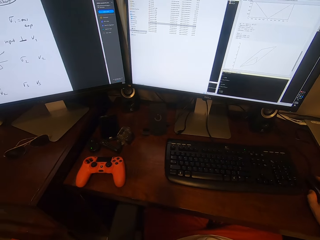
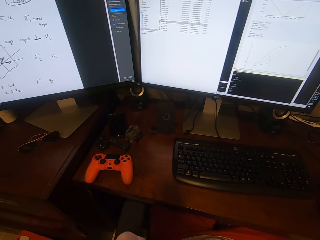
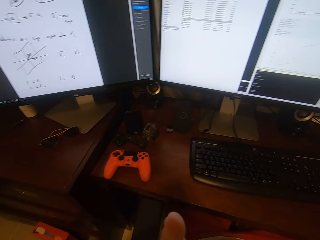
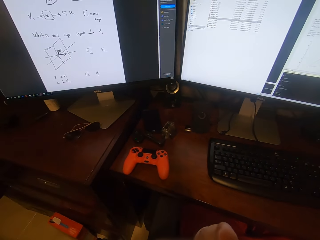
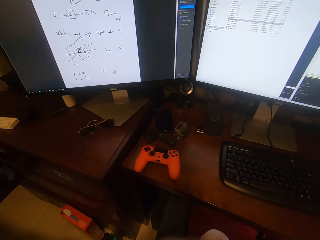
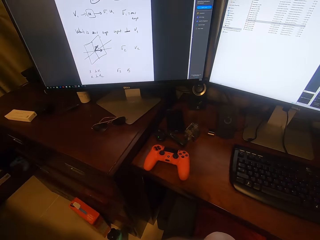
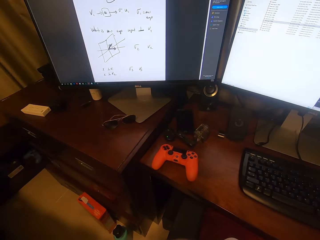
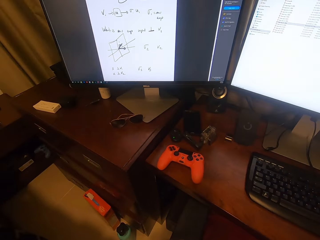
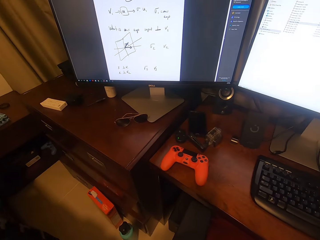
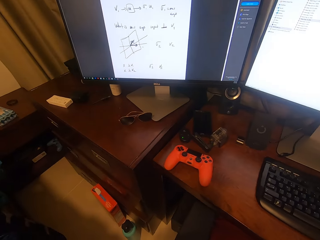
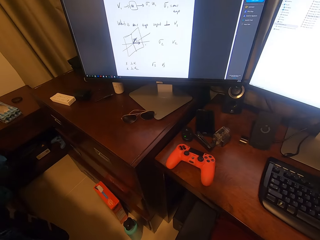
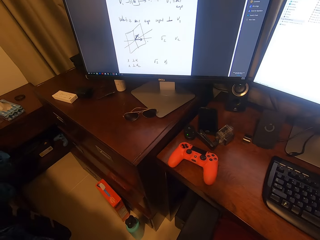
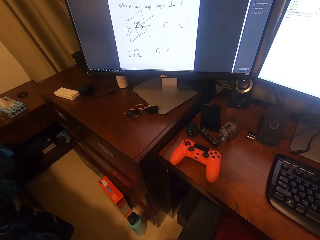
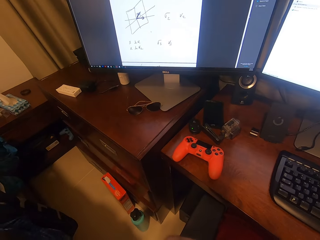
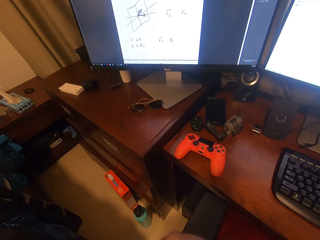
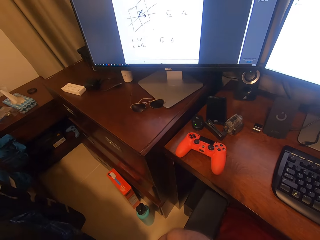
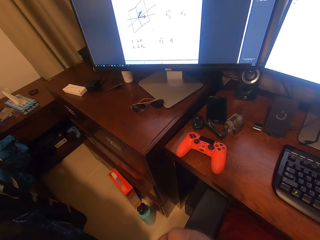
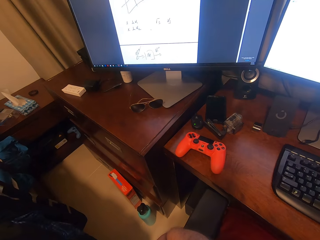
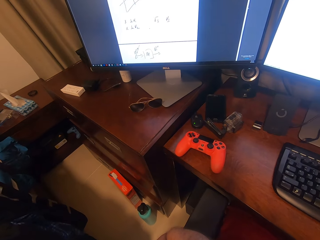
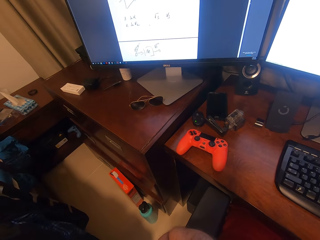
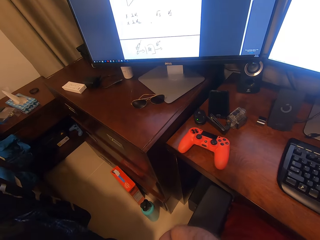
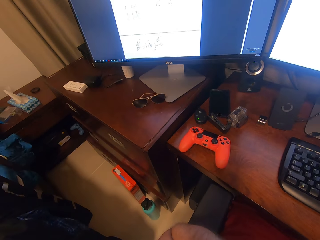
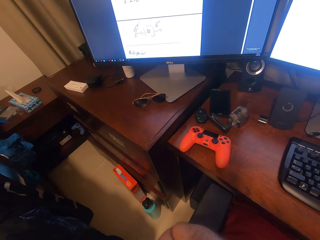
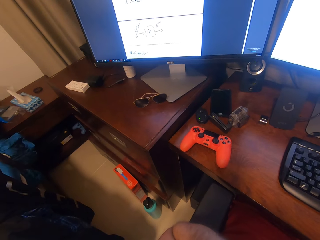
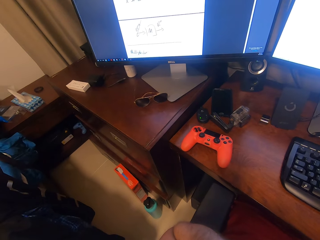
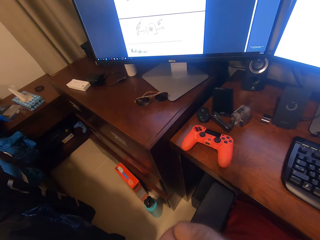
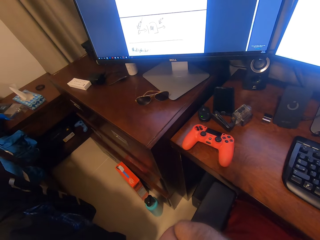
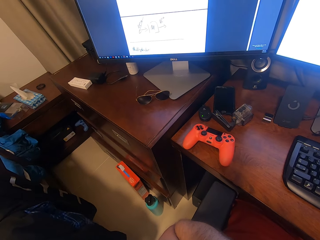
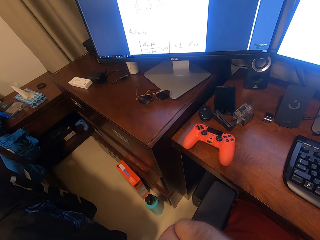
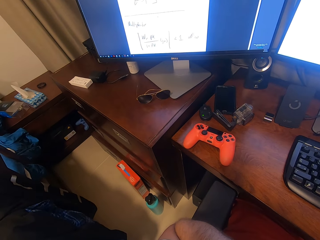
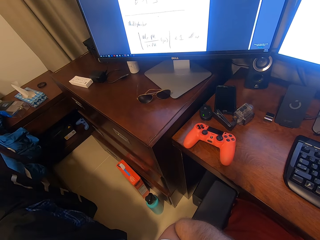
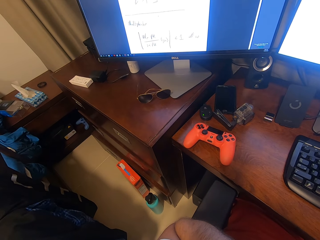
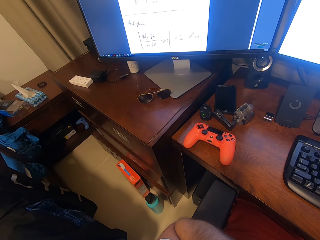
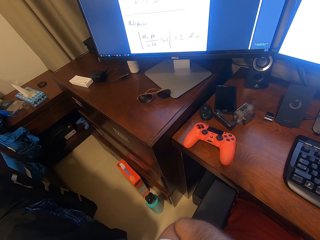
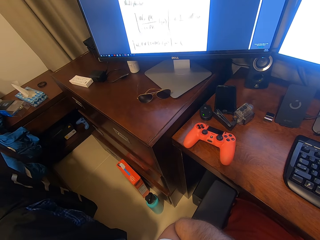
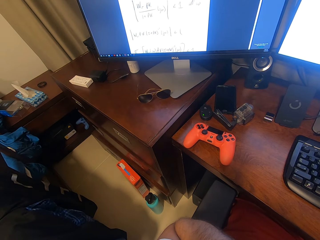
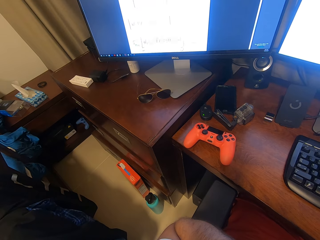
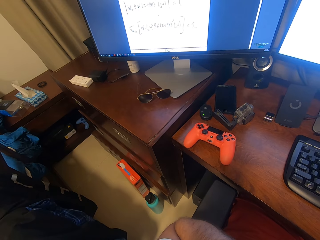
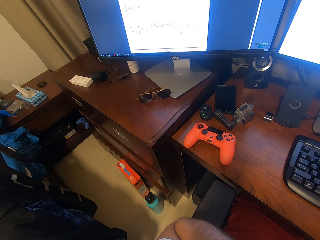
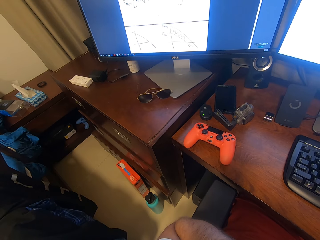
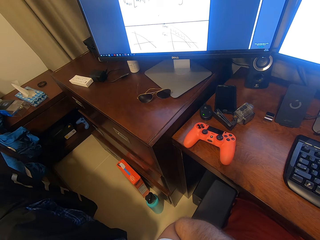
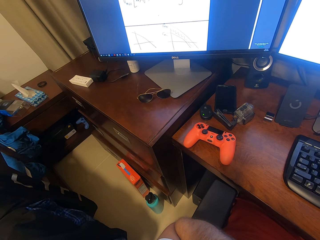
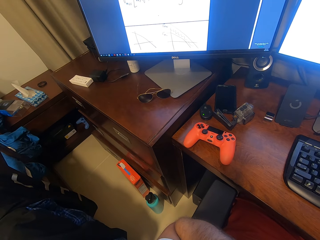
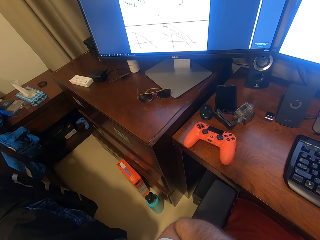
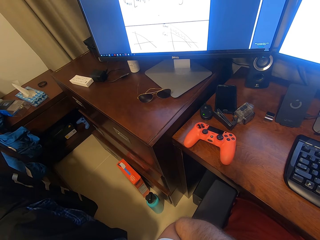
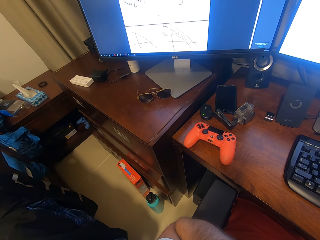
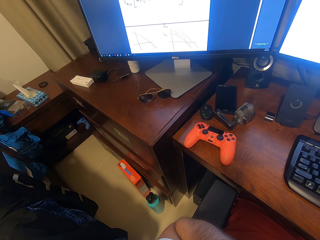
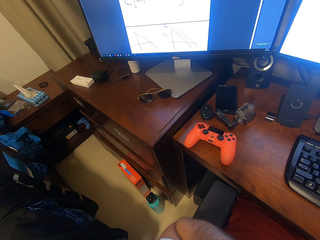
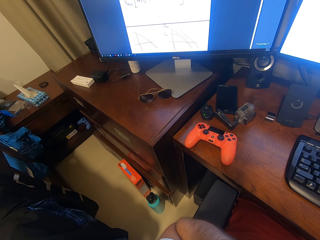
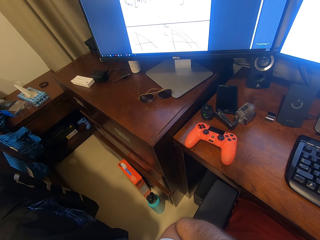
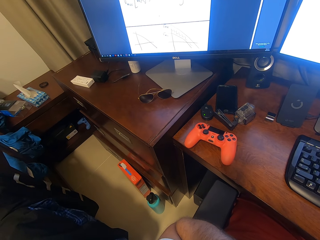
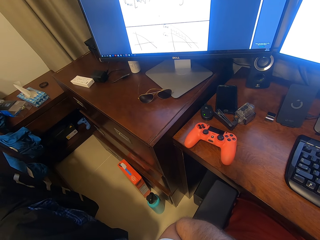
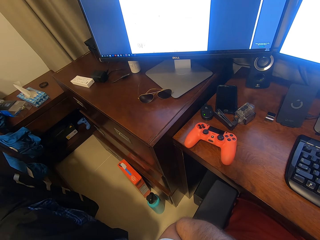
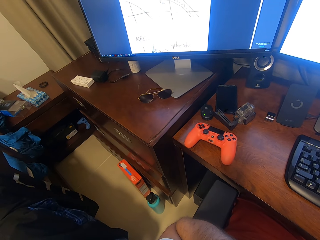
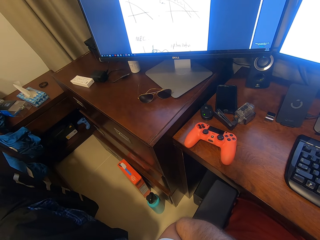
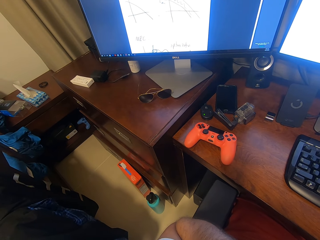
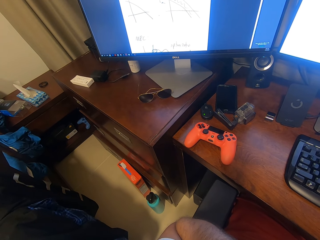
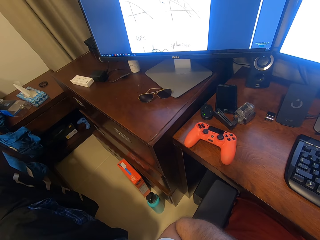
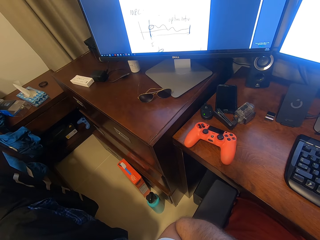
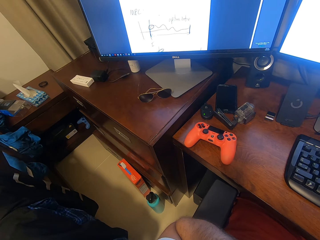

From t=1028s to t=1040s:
The camera wearer operates a computer with a mouse.

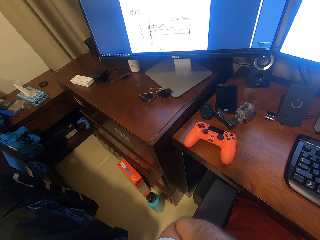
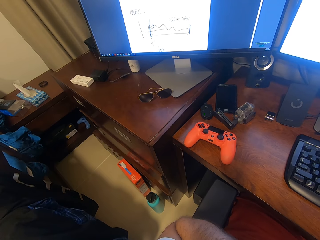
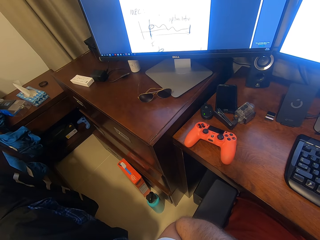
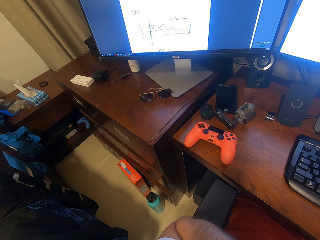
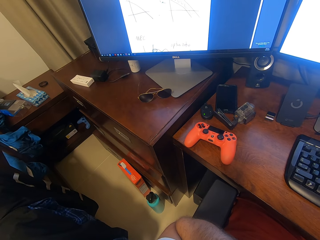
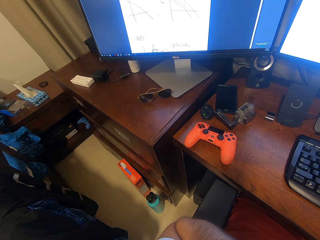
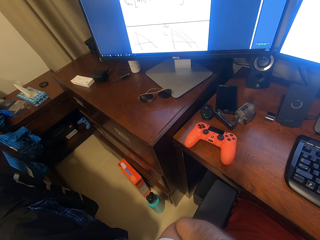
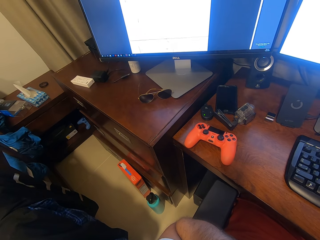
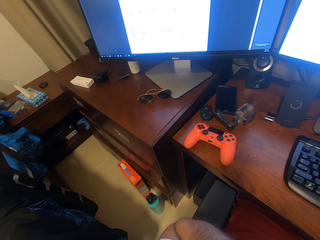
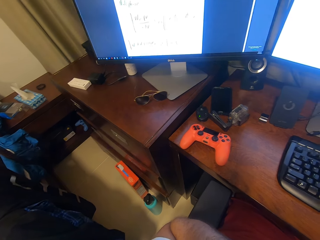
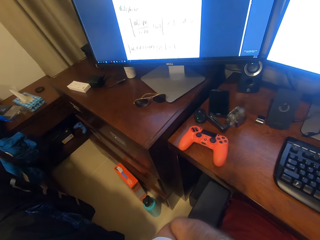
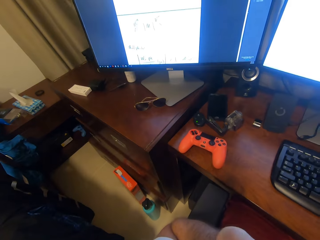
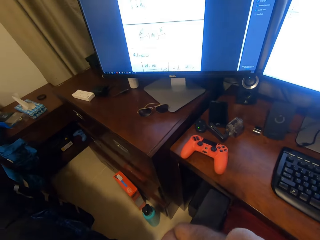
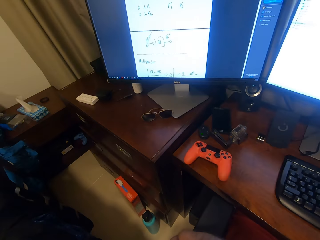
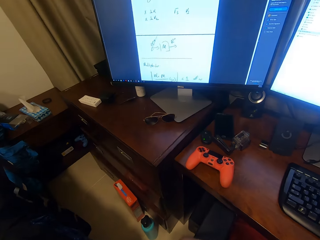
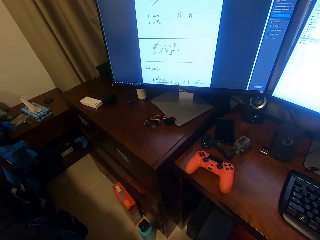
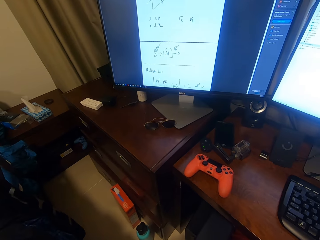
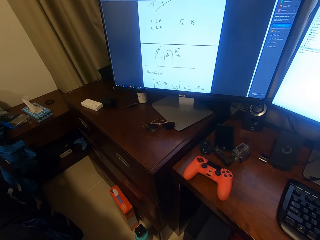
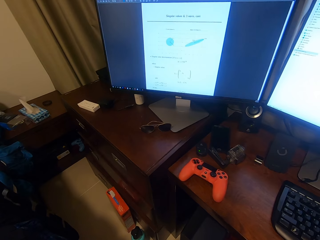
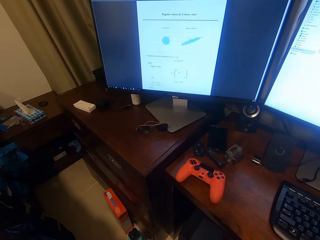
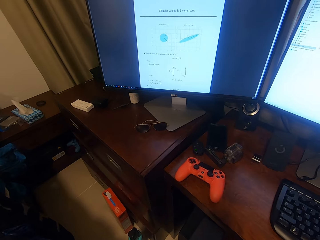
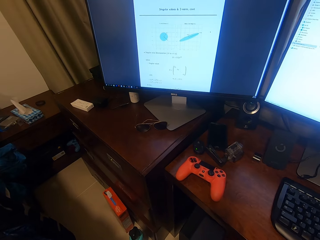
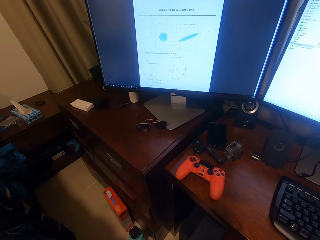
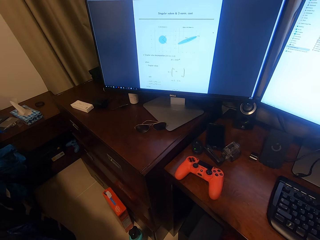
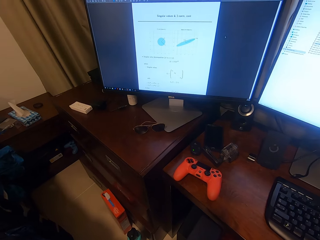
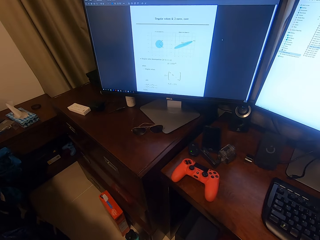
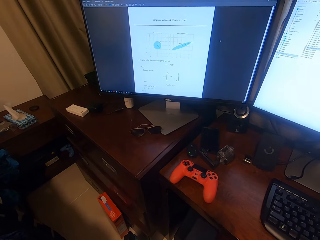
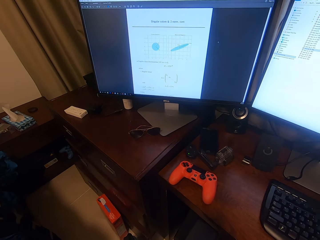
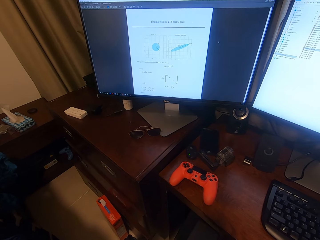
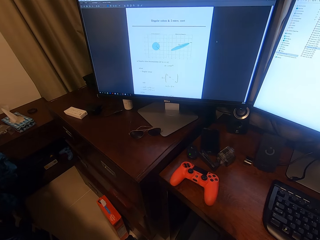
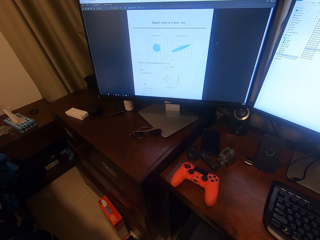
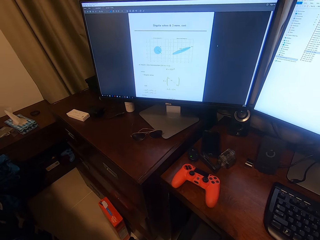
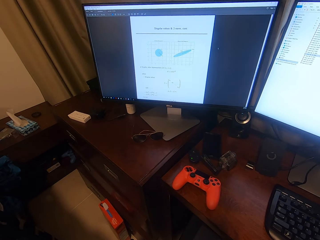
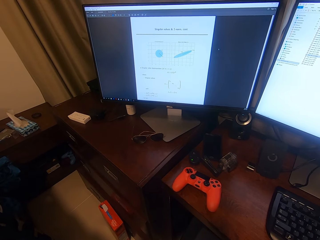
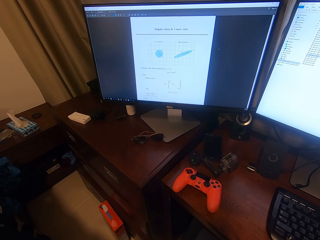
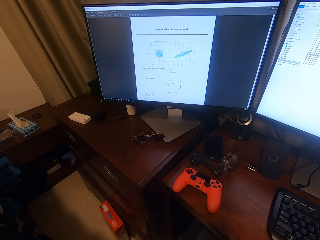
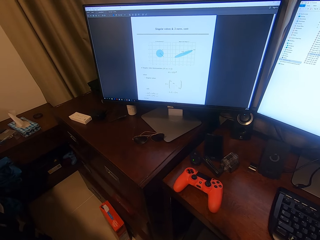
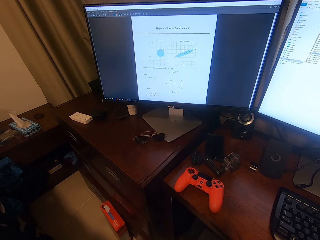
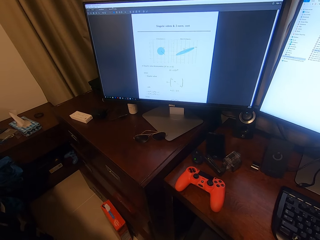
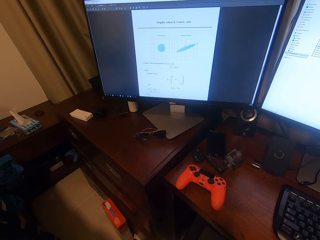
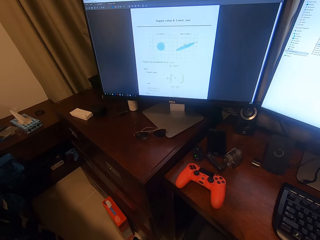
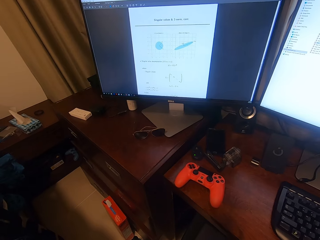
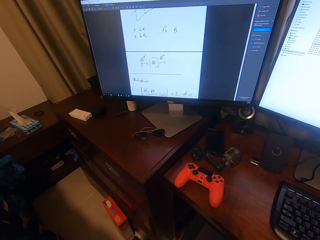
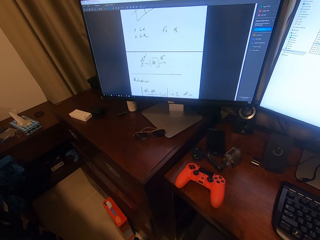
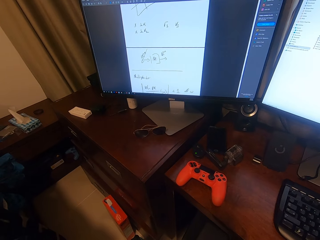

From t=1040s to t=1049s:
The camera wearer looks at a computer screen.
